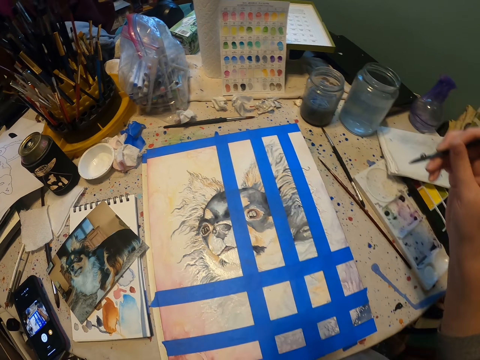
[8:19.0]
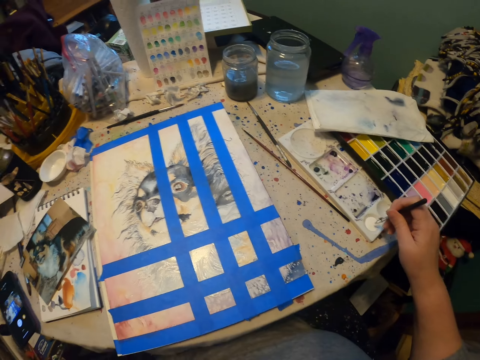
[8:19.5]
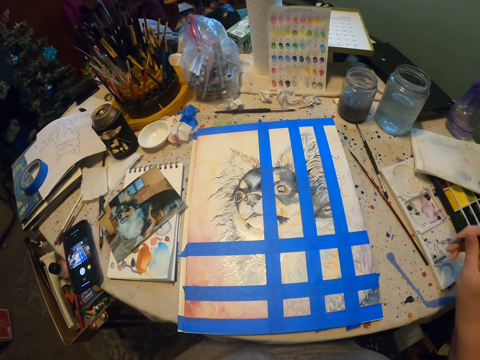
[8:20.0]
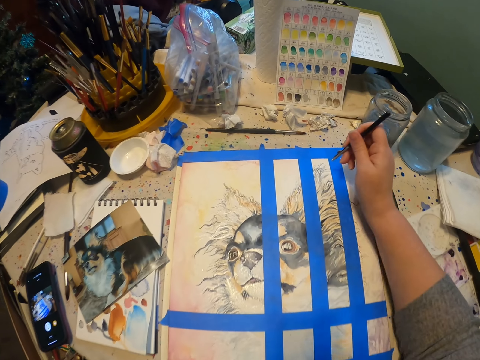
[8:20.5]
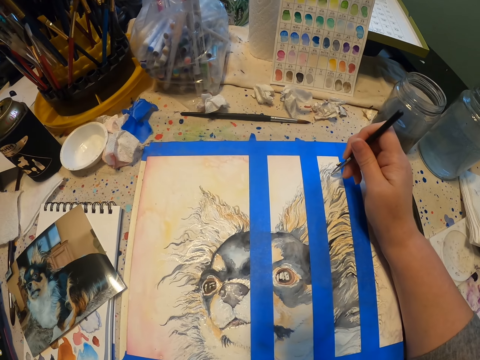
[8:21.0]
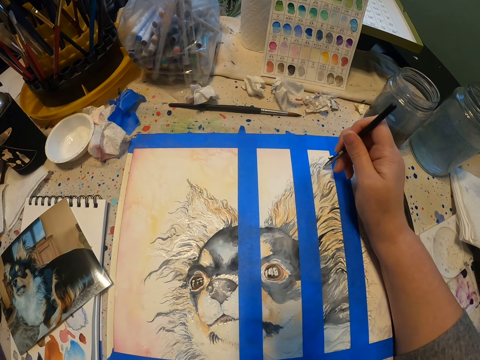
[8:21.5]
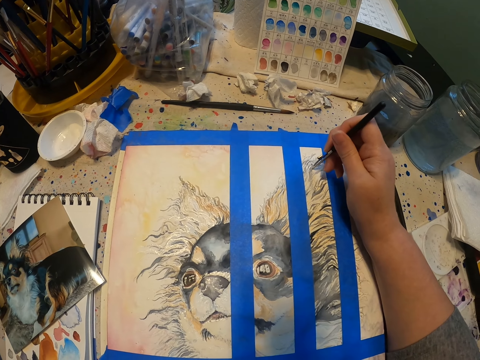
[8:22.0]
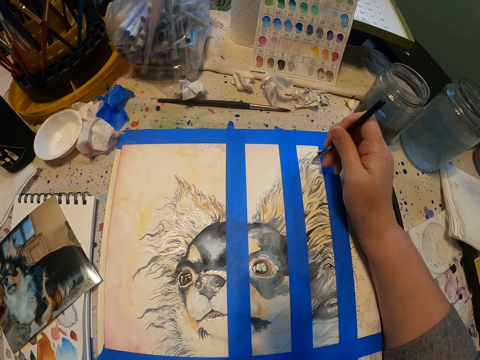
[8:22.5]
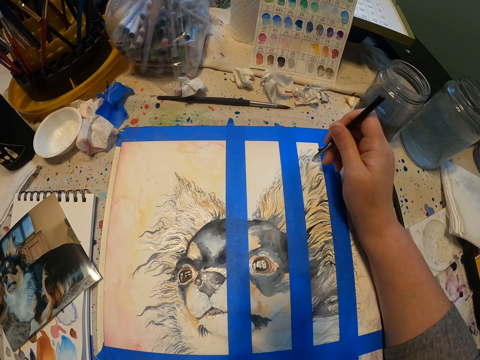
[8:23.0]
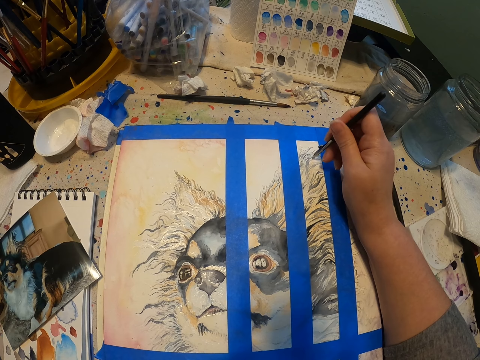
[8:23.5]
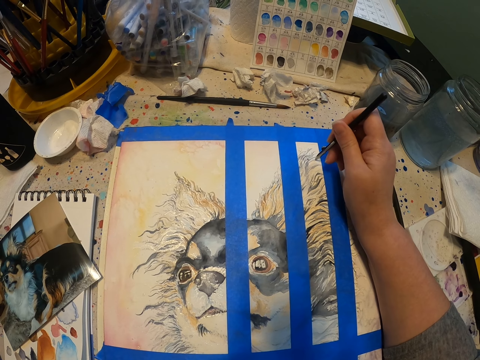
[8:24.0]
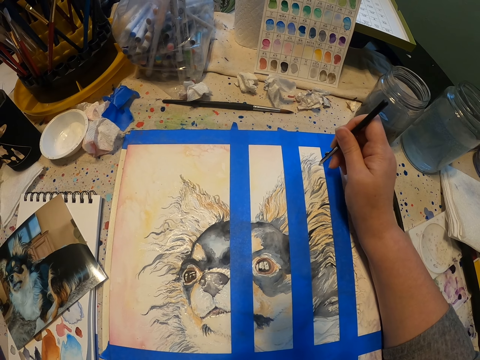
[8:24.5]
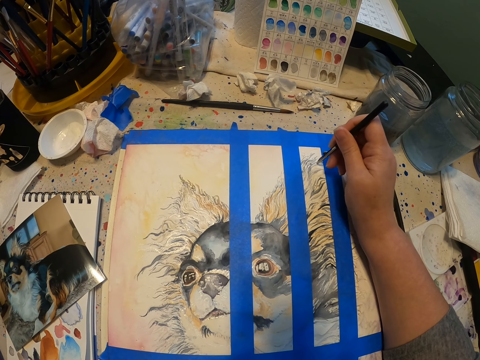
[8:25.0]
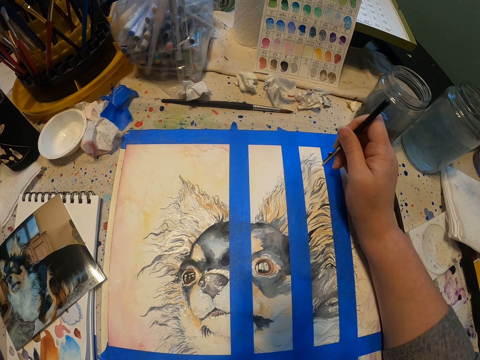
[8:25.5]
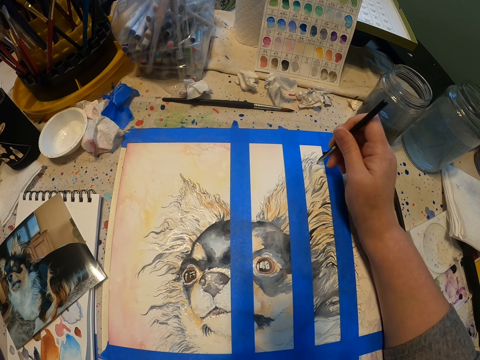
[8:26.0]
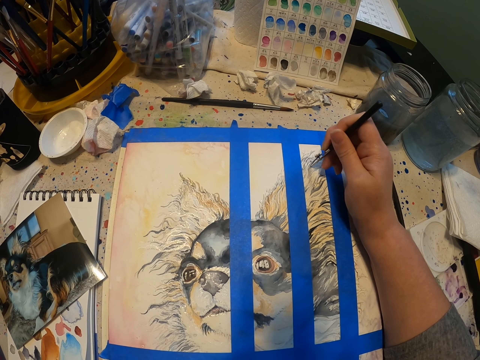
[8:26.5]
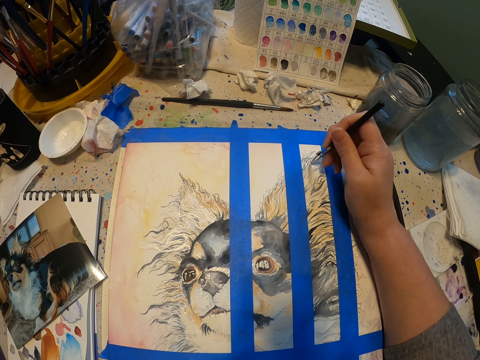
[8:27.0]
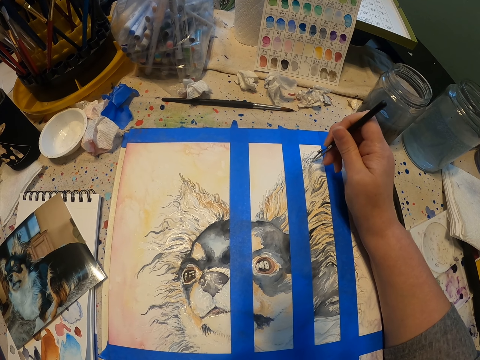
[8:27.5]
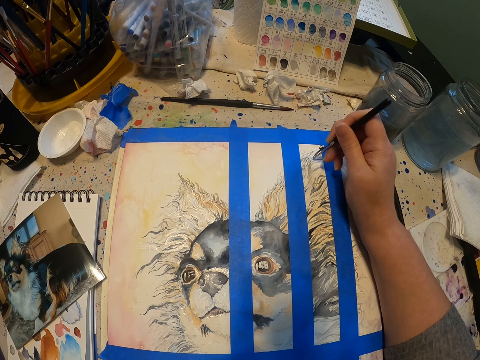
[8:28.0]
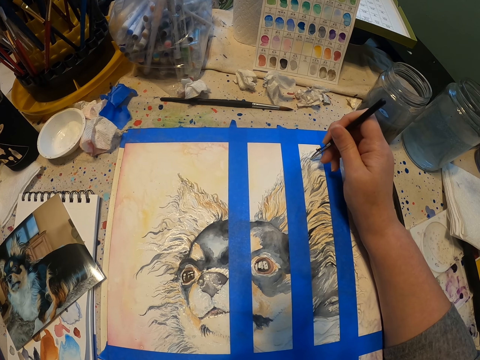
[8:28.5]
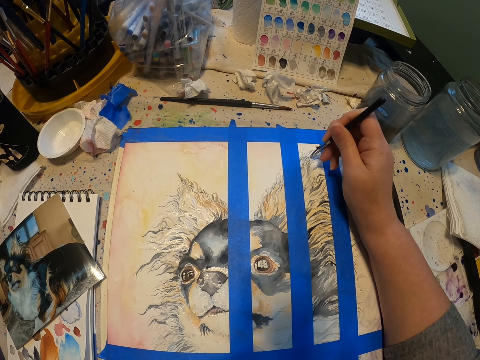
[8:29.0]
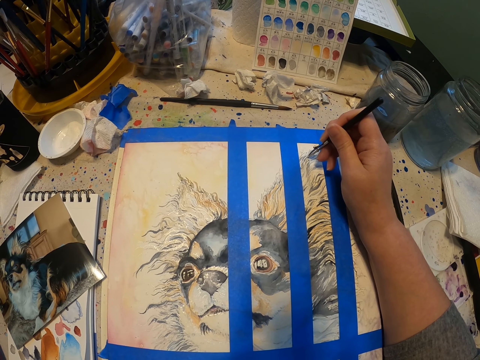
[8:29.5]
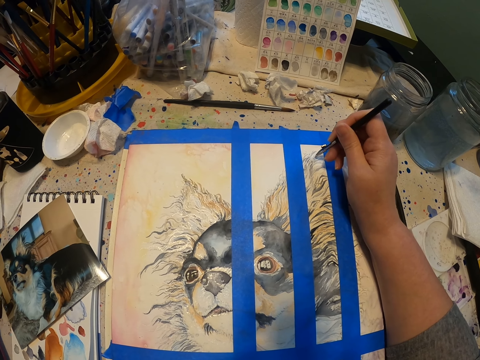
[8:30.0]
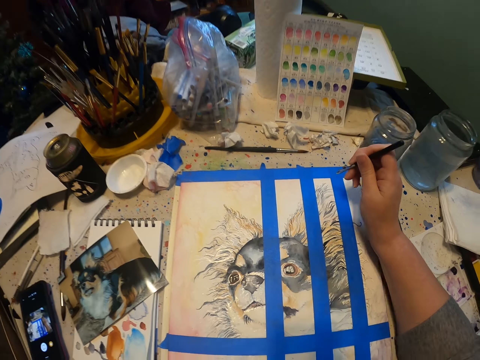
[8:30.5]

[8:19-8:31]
The camera wearer picks paint with the paint pen in the paint palette. They paint the art with the paint pen on the drawing paper.

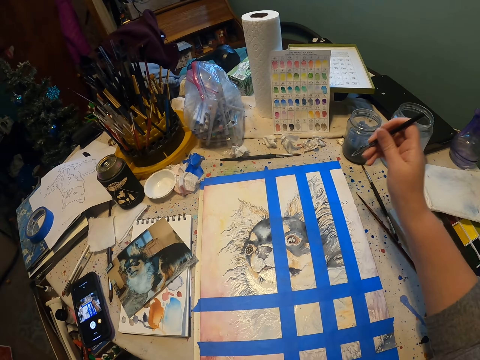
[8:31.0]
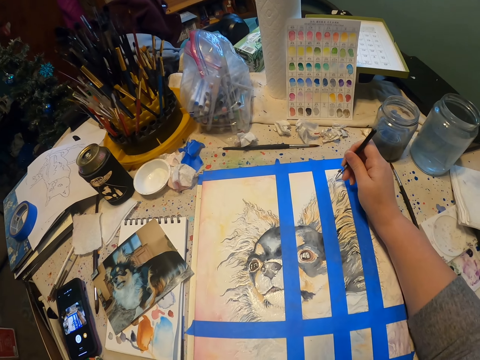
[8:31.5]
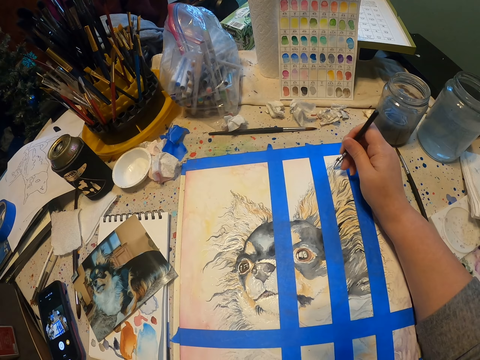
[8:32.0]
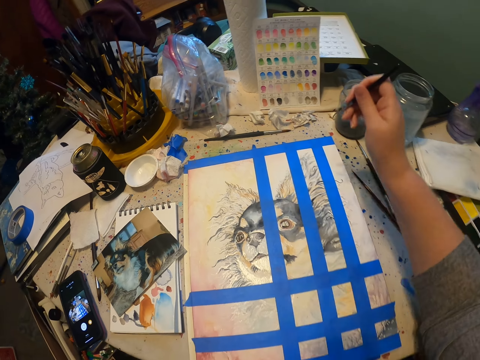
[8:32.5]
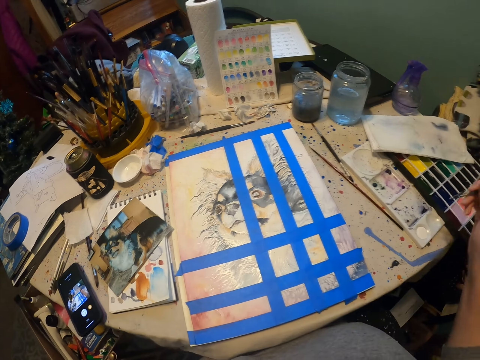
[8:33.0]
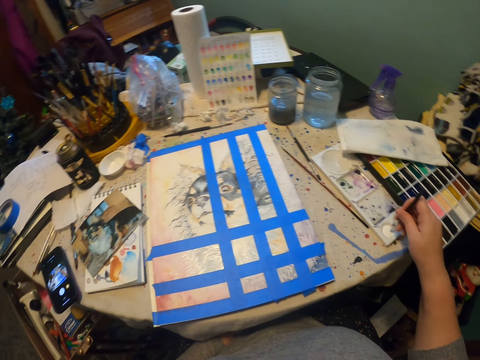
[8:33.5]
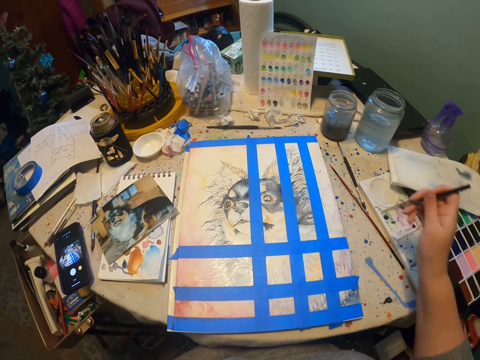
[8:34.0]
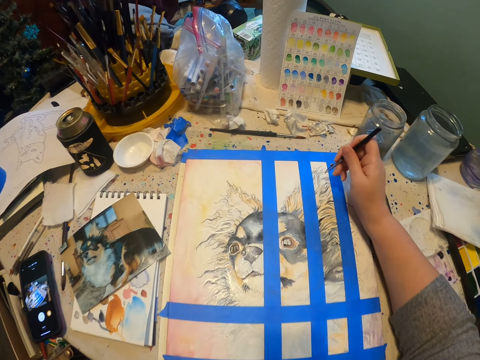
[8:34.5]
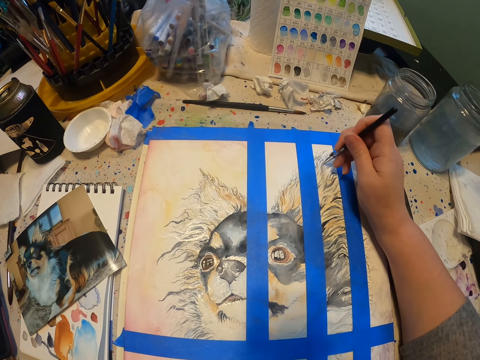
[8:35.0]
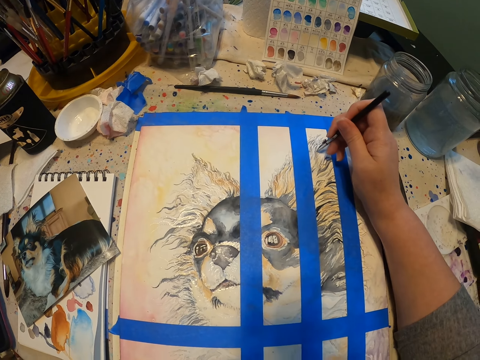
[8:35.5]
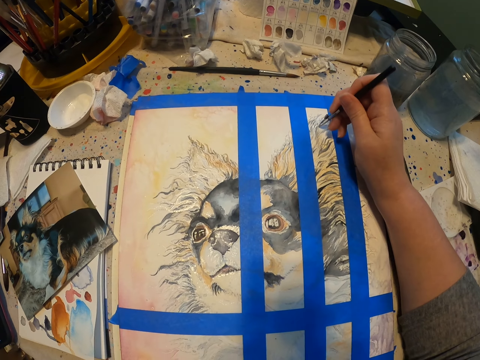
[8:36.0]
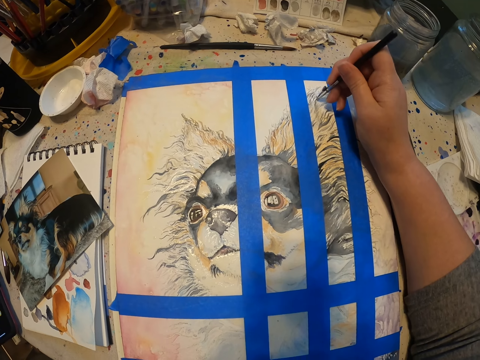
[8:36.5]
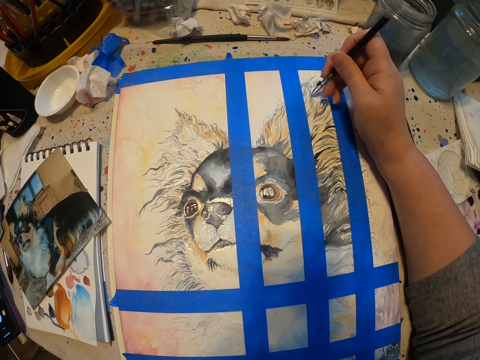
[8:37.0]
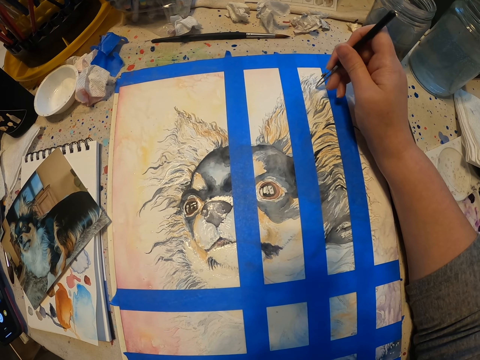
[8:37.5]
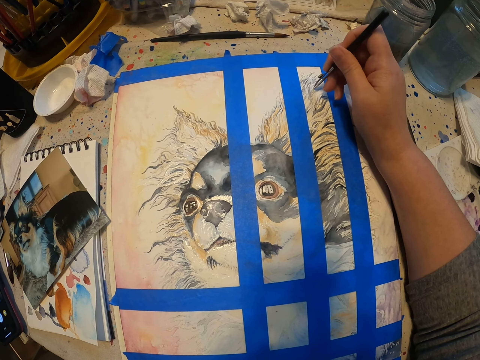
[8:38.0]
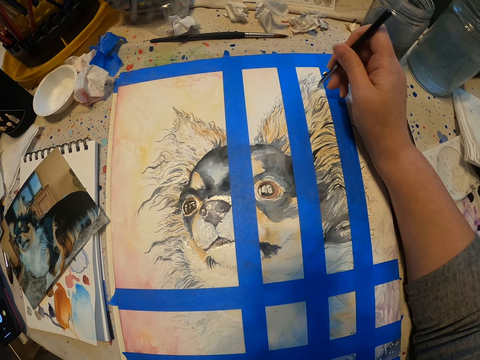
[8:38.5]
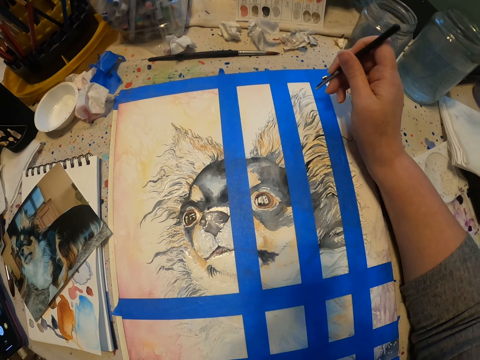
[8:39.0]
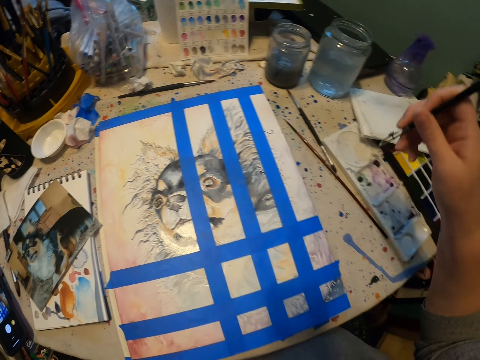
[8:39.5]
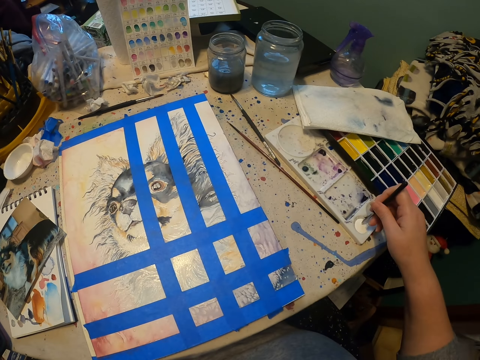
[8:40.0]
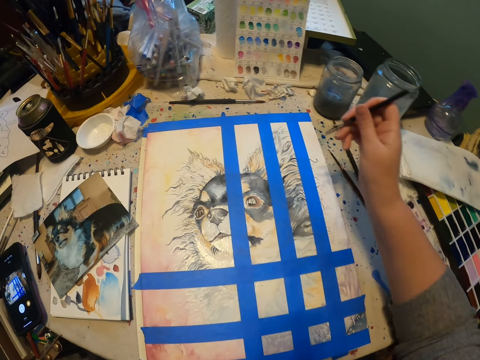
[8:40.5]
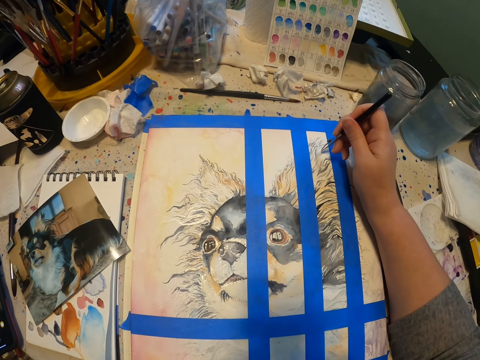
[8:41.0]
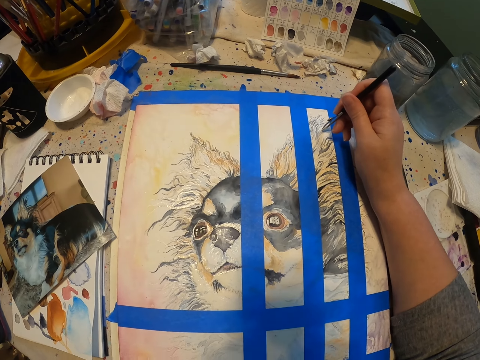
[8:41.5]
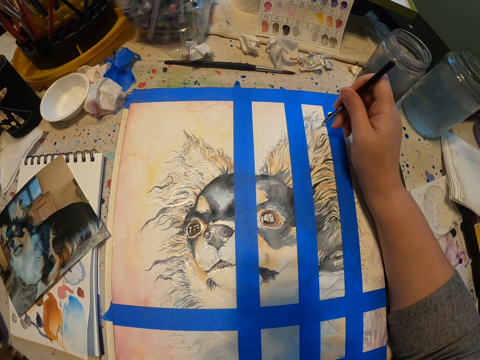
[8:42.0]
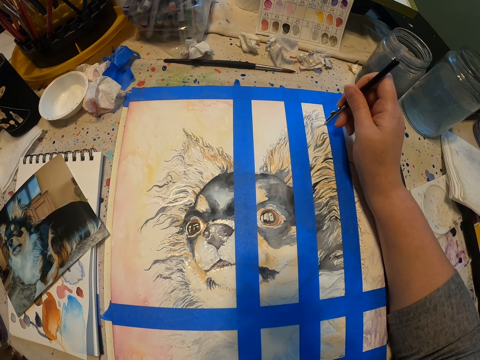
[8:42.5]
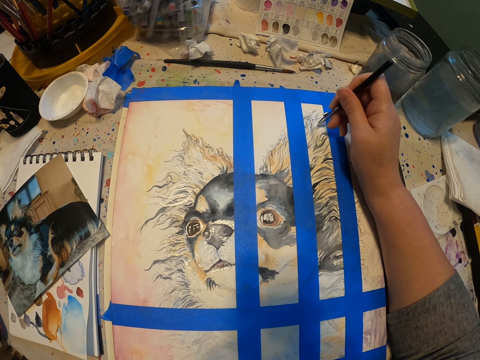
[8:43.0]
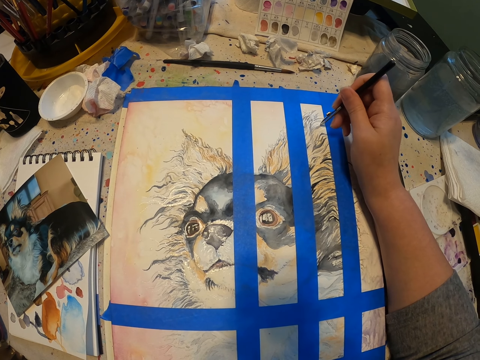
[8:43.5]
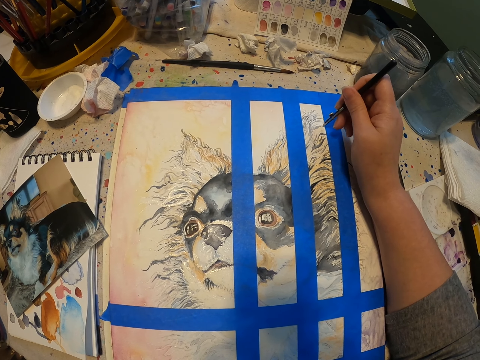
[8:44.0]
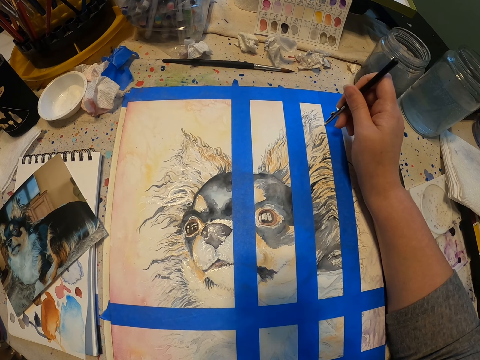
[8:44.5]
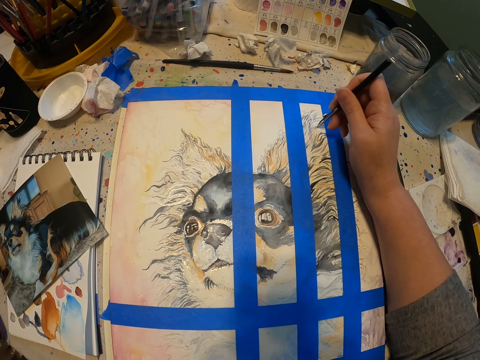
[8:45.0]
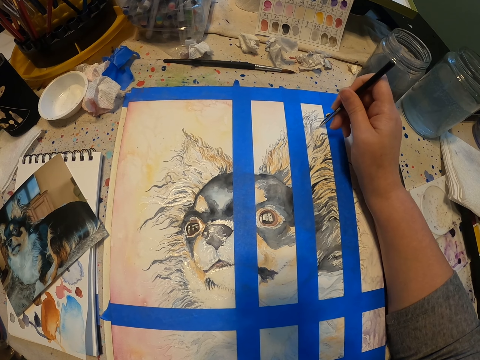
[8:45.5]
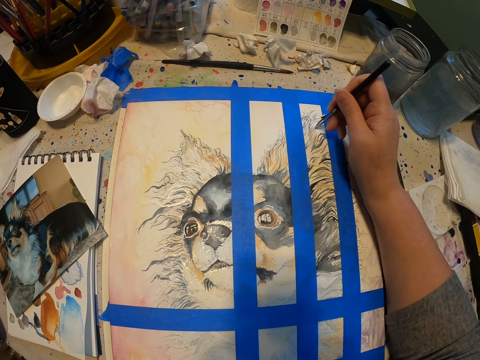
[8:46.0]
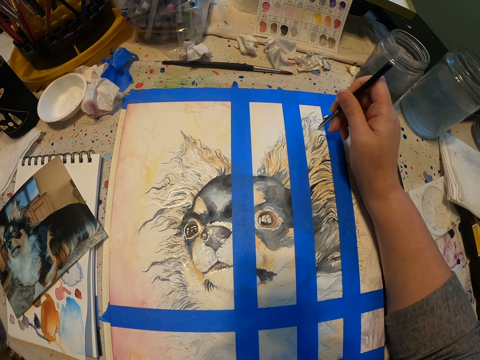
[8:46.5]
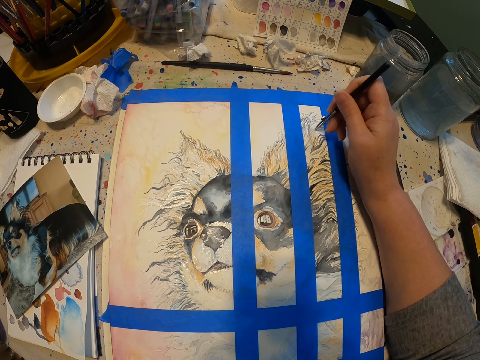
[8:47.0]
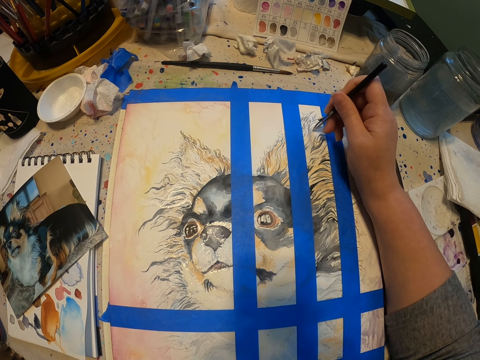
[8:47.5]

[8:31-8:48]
The camera wearer picks paint with the paint pen in the paint palette. They paint the art with the paint pen on the drawing paper. They take paint in the paint palette. They draw on the drawing paper.
